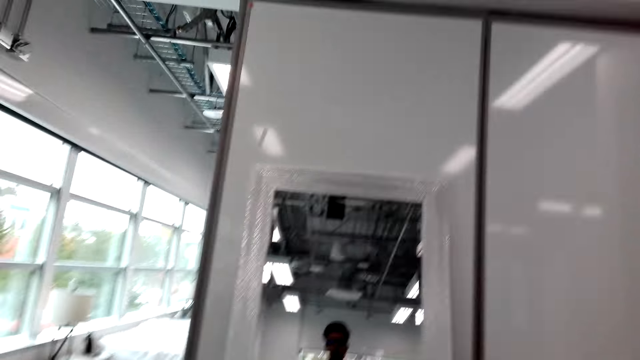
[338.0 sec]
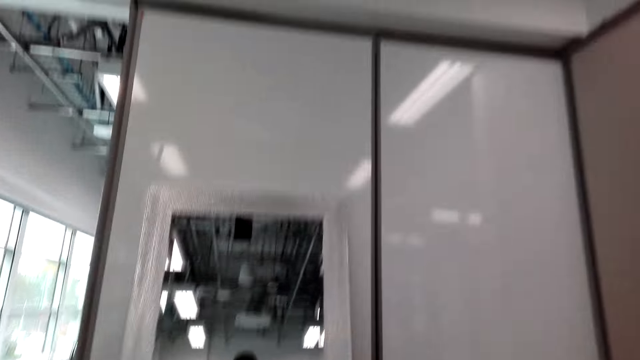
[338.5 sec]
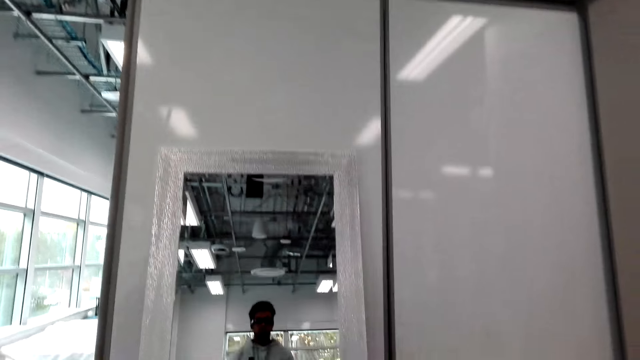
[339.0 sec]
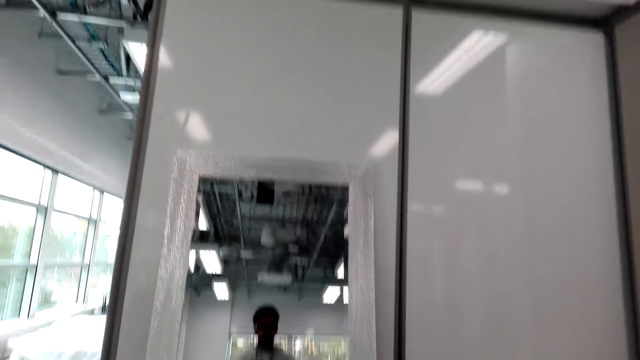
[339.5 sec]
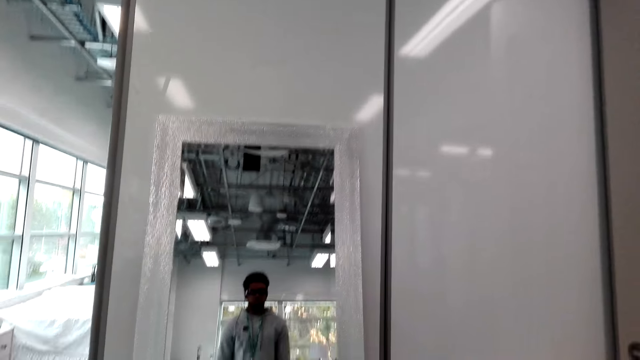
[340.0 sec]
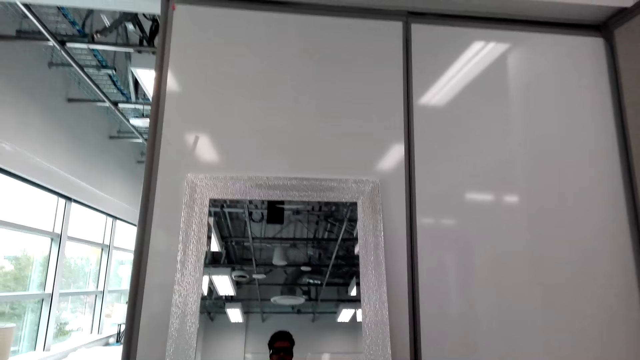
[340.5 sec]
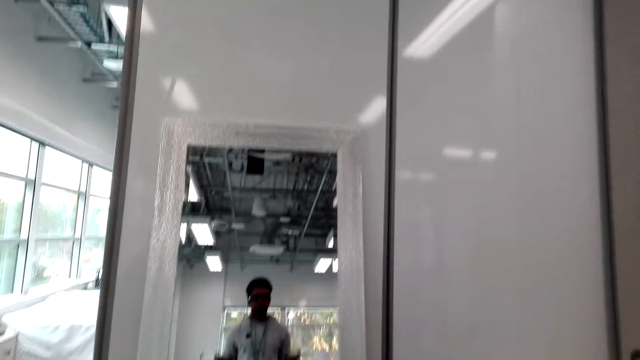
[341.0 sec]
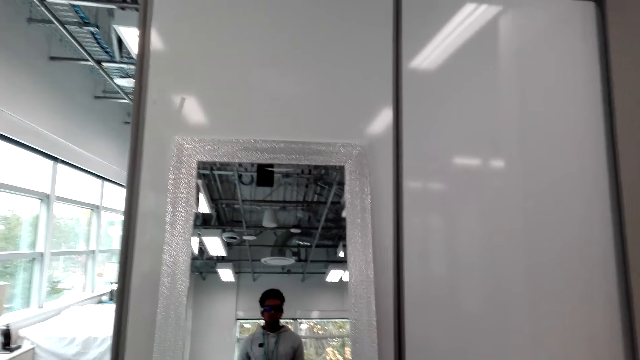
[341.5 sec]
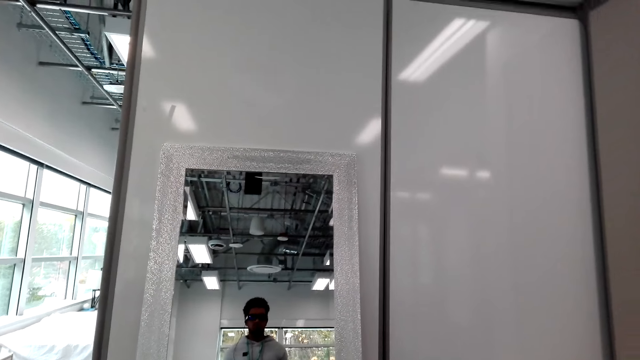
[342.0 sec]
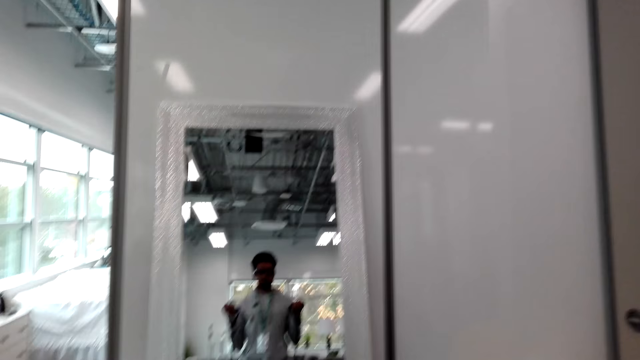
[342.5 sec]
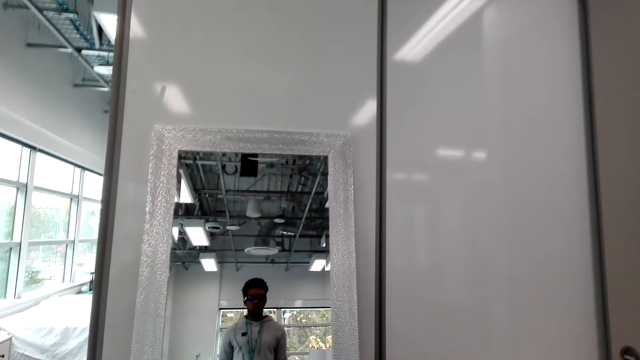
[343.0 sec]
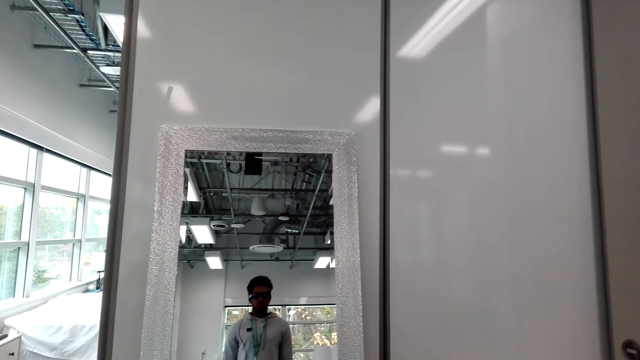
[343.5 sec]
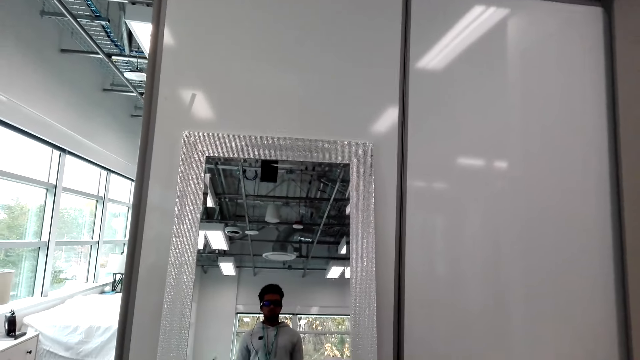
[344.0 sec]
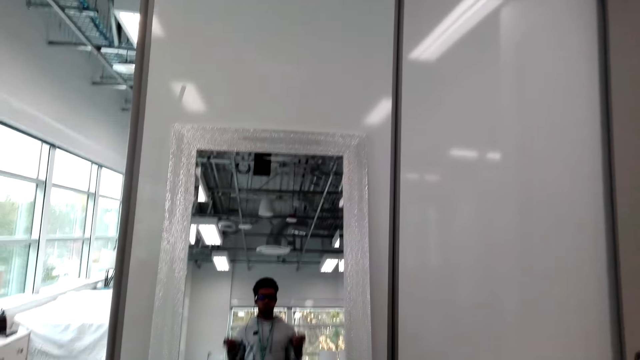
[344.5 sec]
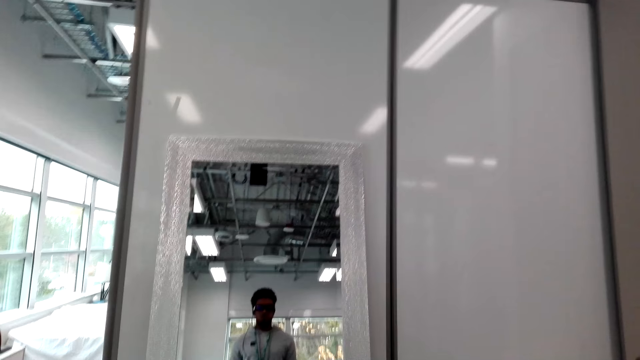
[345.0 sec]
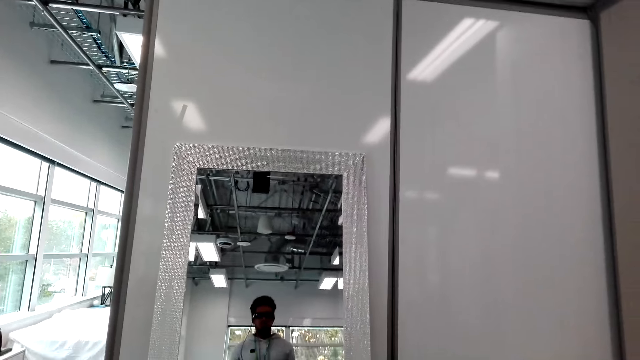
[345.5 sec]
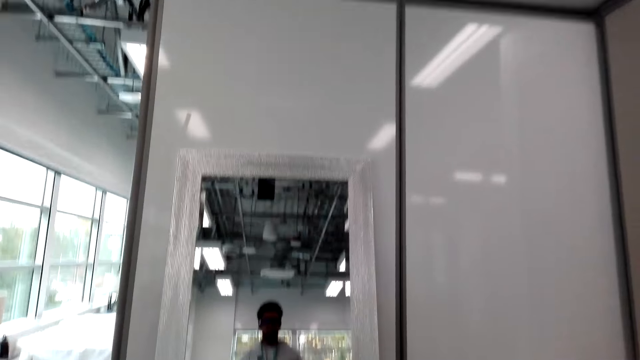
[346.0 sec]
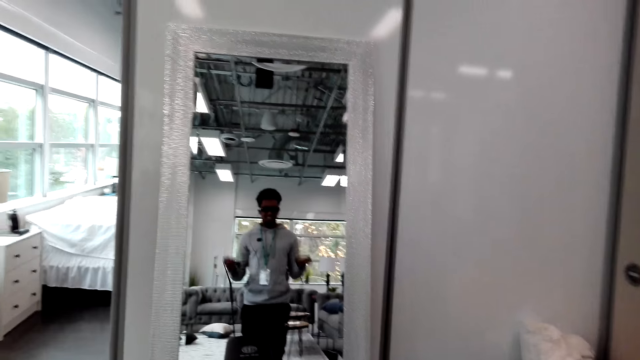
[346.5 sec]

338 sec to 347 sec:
The camera wearer pulls the rope.

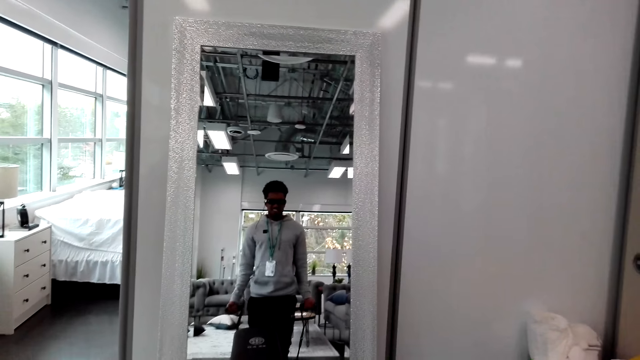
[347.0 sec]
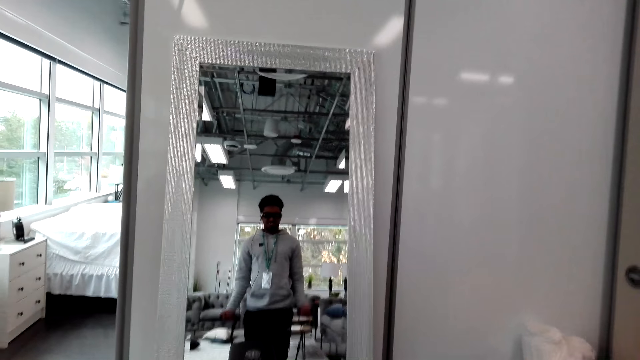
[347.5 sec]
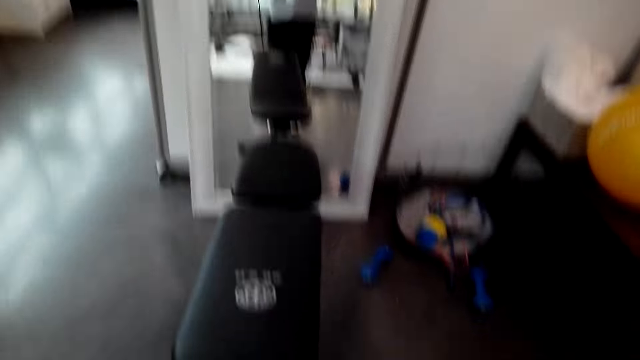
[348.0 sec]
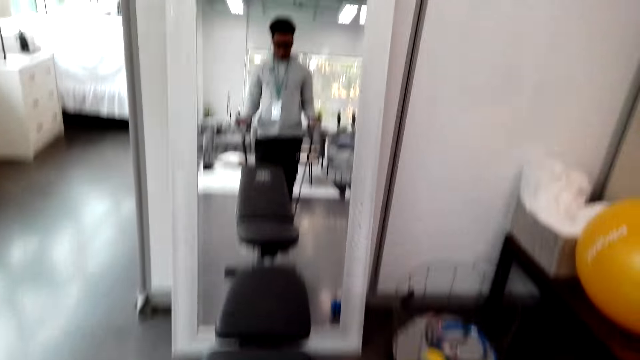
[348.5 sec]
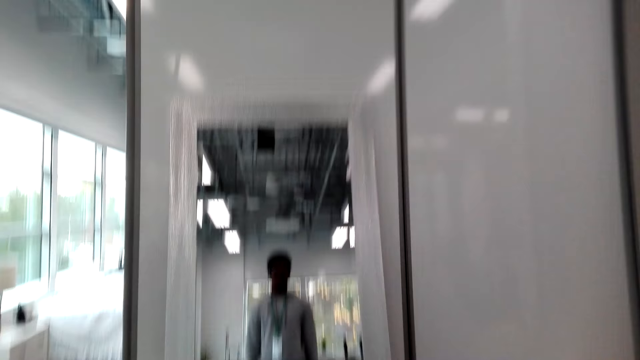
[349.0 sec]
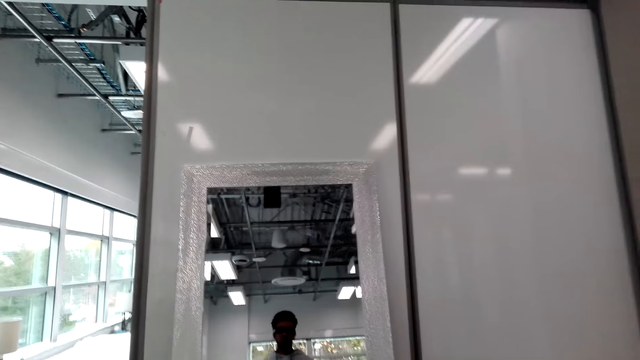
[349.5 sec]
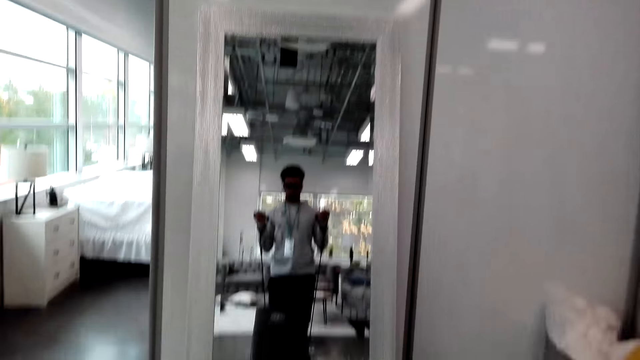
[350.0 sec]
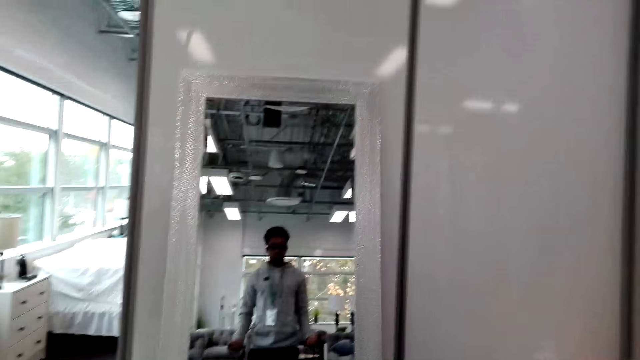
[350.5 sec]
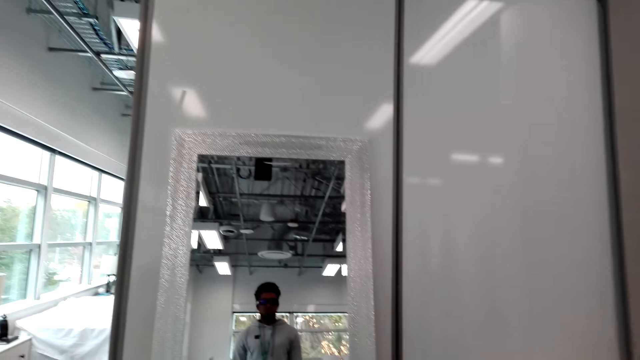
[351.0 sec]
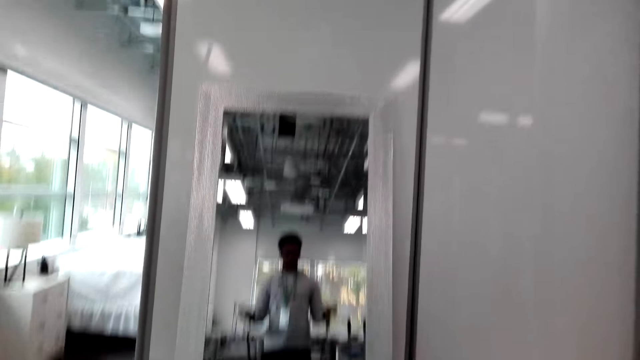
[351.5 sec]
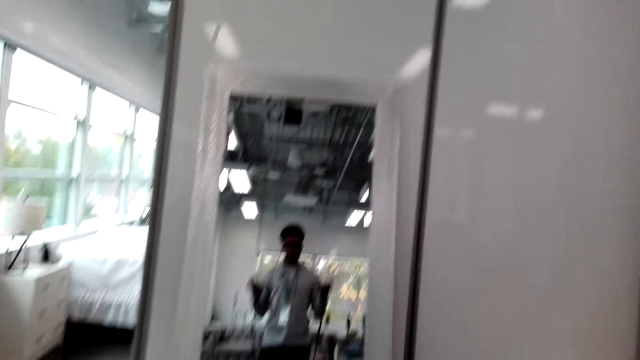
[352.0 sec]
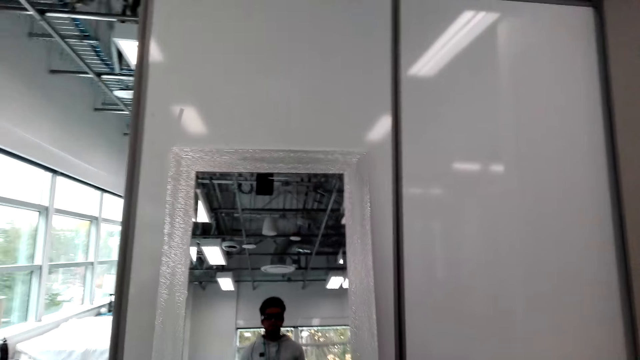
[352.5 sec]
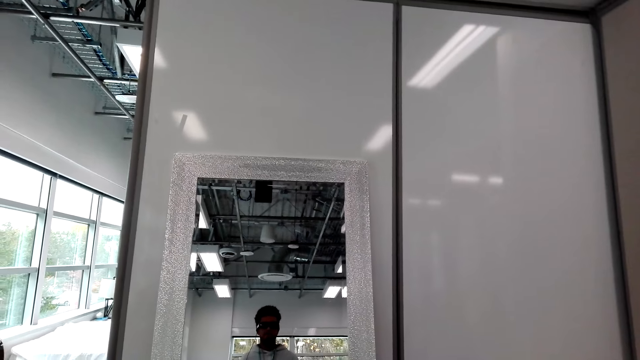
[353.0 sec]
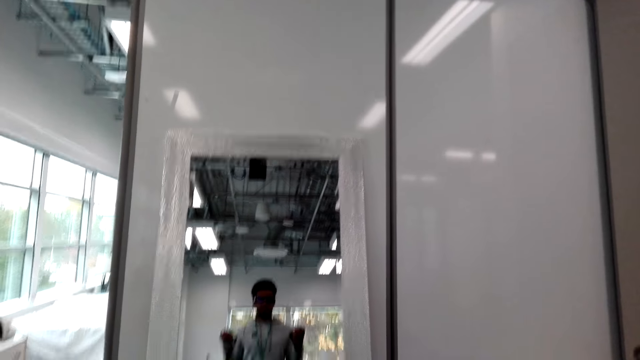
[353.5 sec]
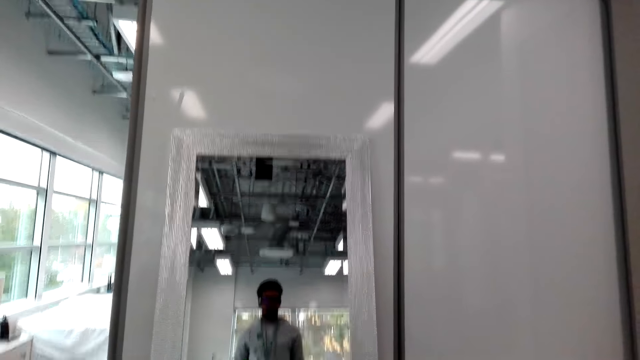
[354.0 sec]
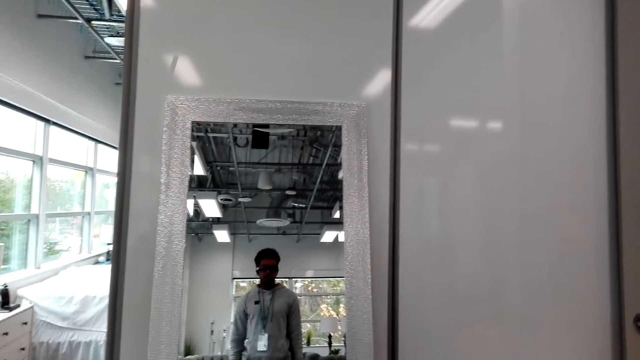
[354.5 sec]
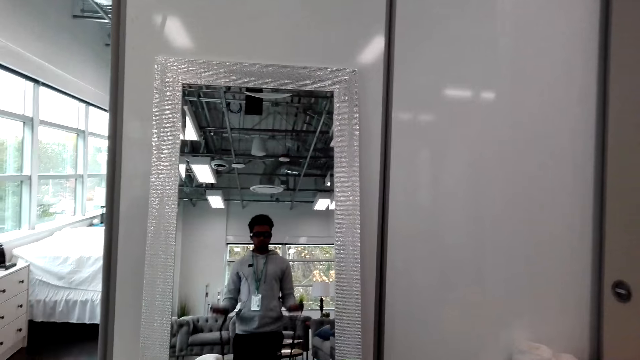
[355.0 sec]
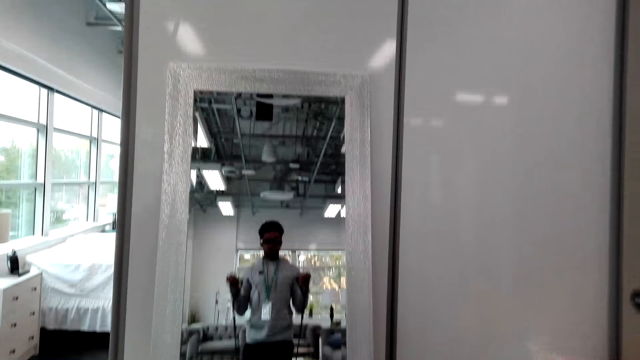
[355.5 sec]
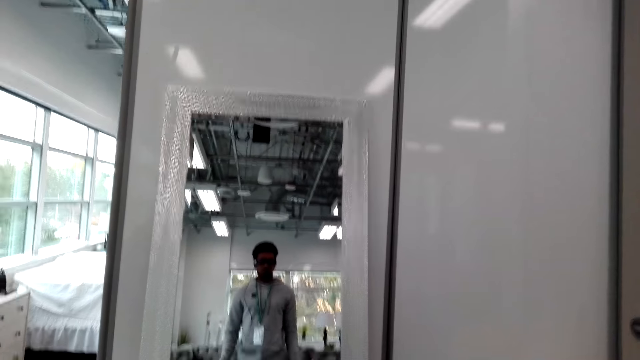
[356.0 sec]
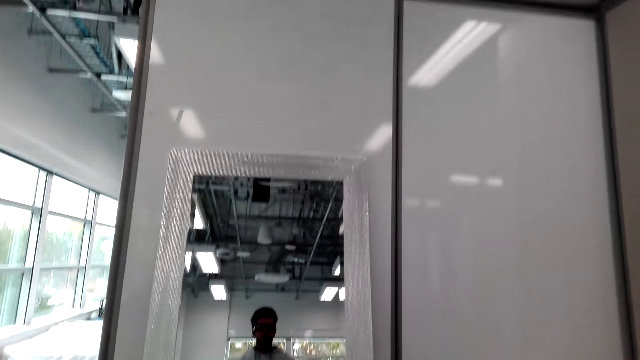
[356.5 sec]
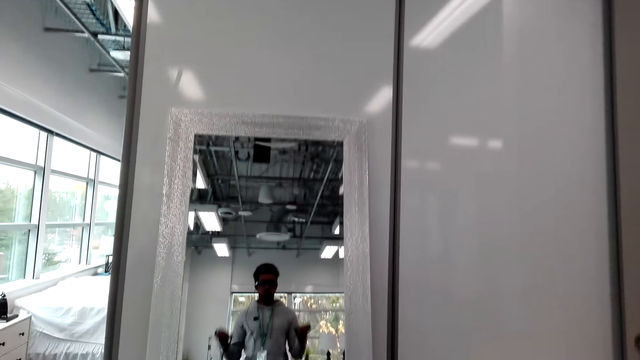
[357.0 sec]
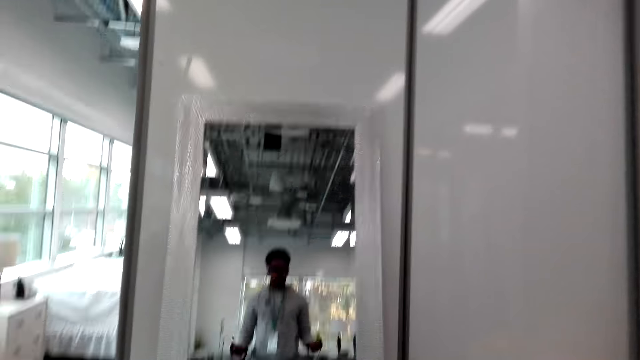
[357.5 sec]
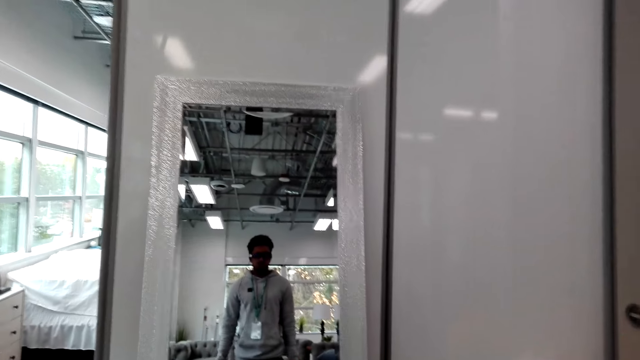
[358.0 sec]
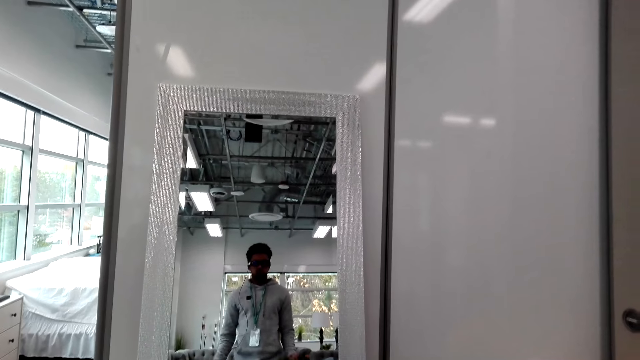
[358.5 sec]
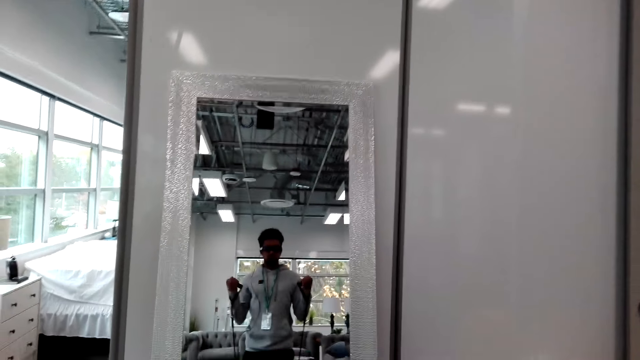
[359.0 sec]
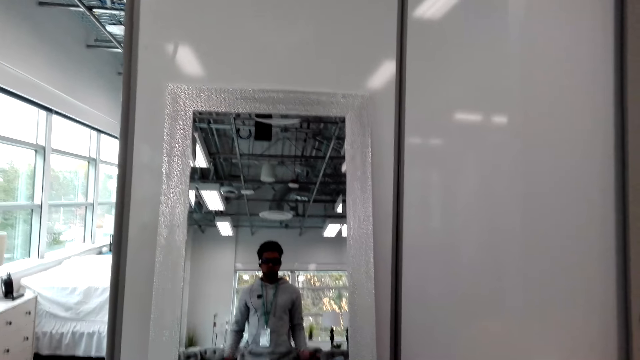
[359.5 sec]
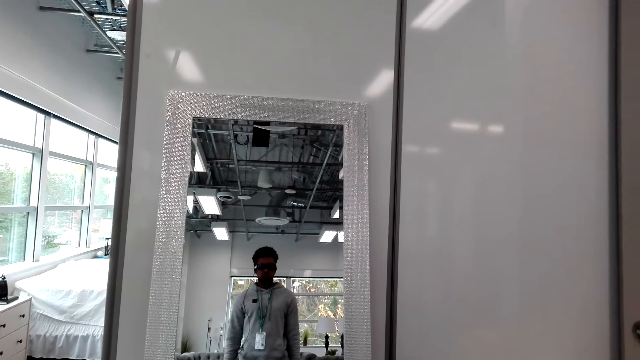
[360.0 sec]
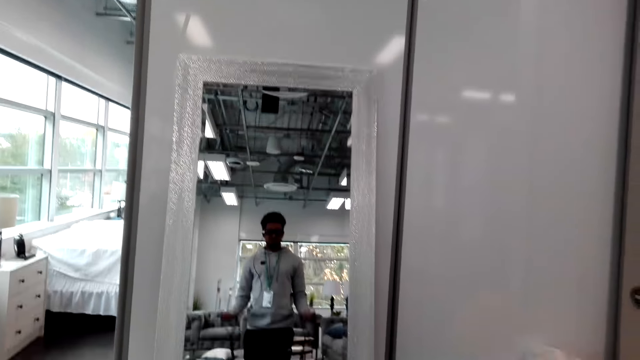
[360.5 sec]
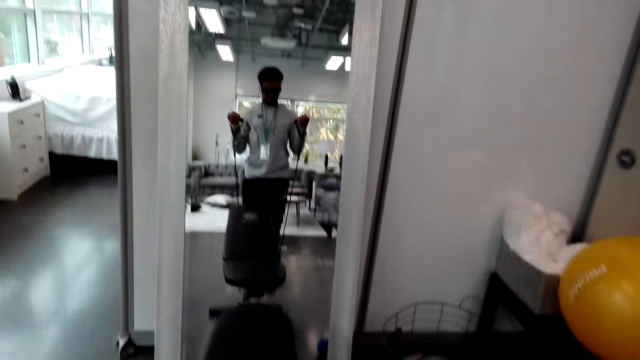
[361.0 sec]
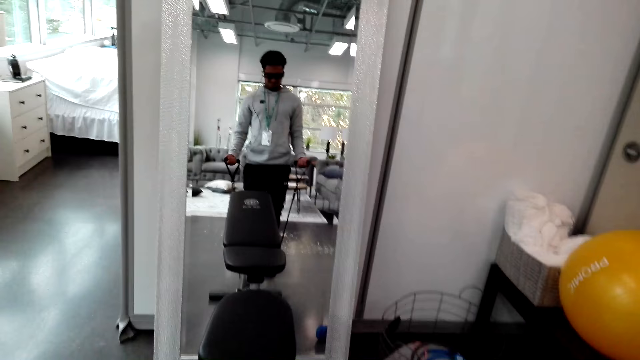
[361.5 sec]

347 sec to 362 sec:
The camera wearer looks at the training bench. They pull the rope. They look at the mirror. They pull the rope. They look at the mirror. They pull the rope.
